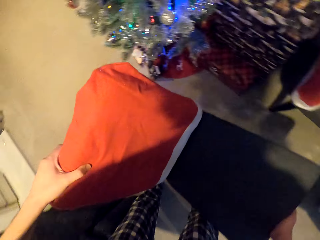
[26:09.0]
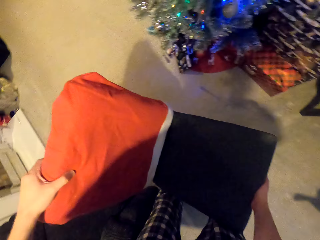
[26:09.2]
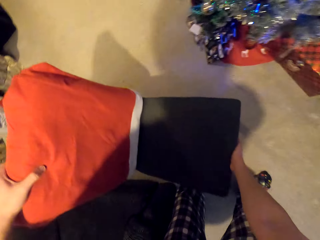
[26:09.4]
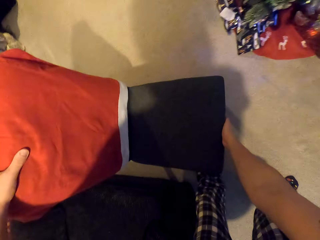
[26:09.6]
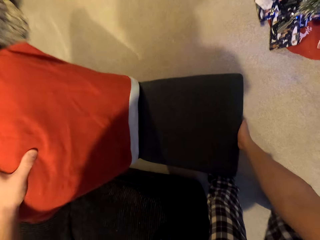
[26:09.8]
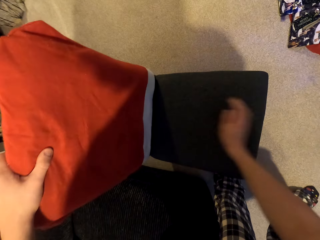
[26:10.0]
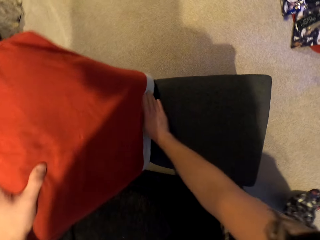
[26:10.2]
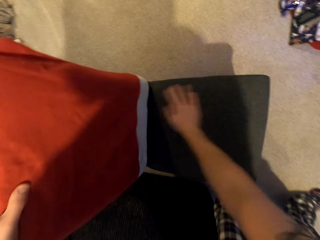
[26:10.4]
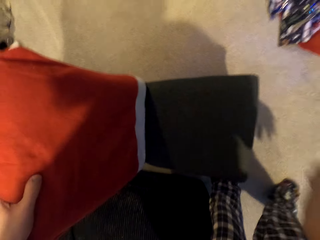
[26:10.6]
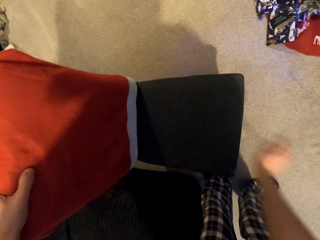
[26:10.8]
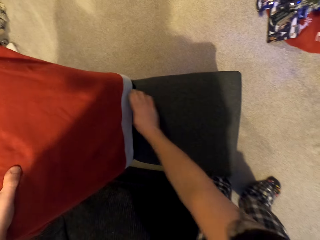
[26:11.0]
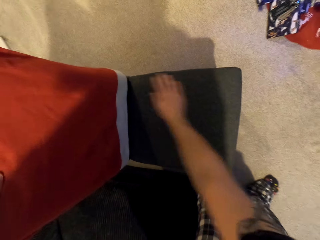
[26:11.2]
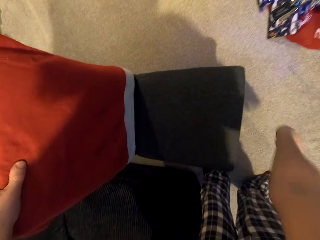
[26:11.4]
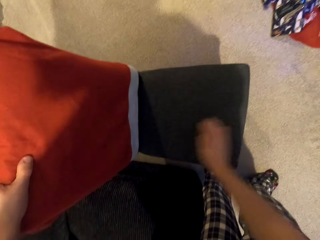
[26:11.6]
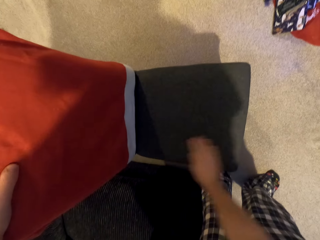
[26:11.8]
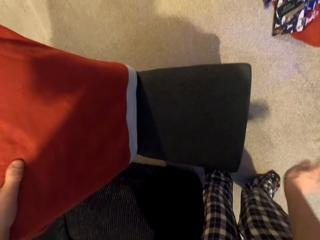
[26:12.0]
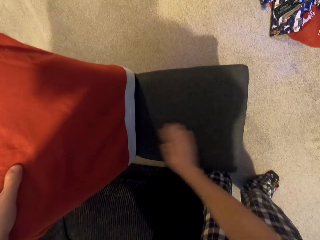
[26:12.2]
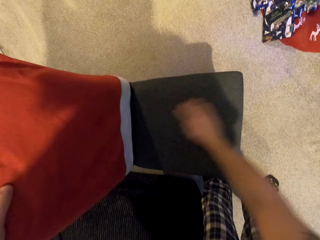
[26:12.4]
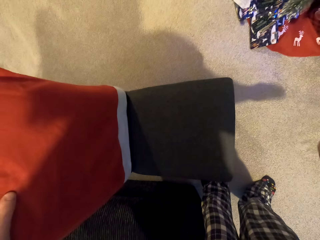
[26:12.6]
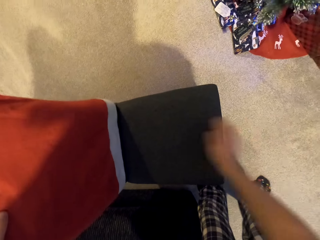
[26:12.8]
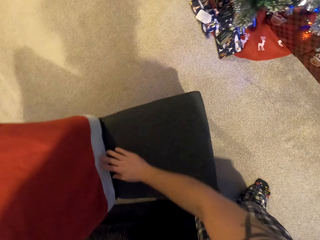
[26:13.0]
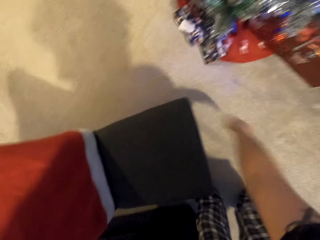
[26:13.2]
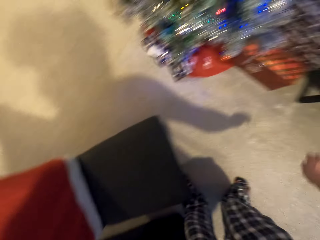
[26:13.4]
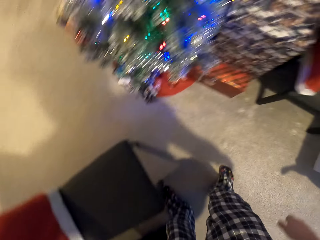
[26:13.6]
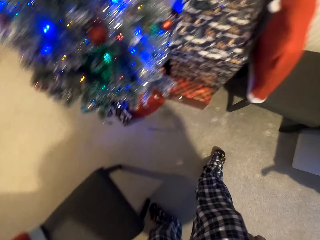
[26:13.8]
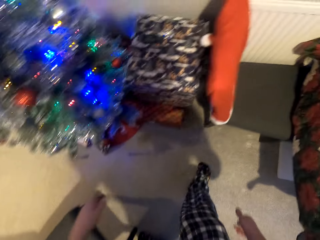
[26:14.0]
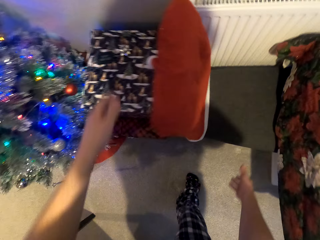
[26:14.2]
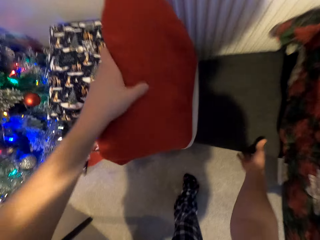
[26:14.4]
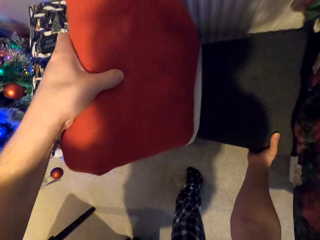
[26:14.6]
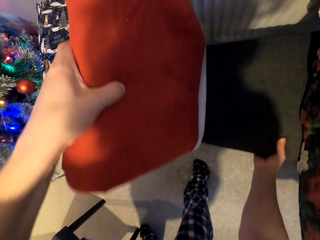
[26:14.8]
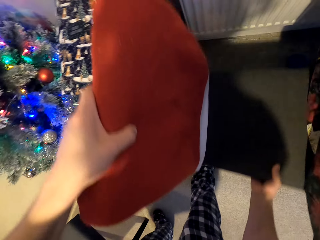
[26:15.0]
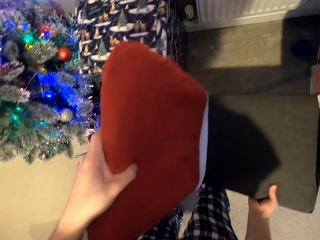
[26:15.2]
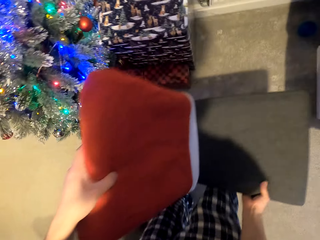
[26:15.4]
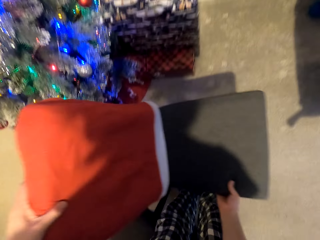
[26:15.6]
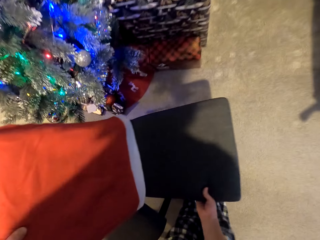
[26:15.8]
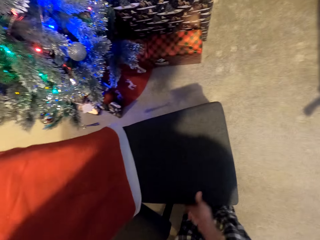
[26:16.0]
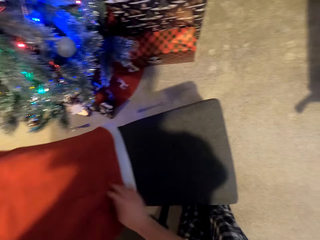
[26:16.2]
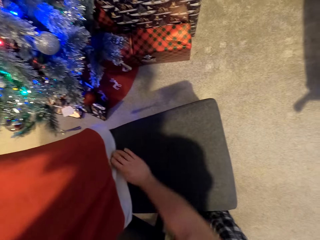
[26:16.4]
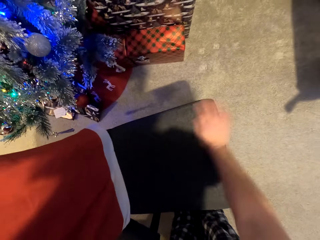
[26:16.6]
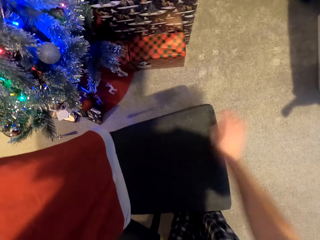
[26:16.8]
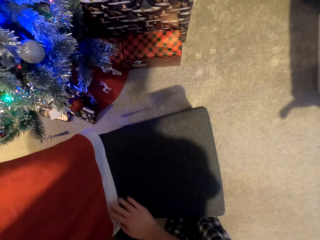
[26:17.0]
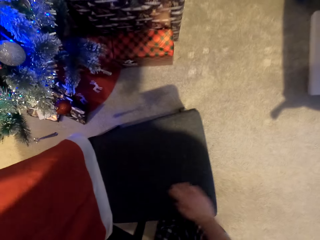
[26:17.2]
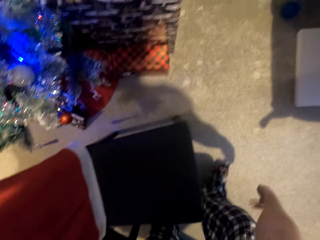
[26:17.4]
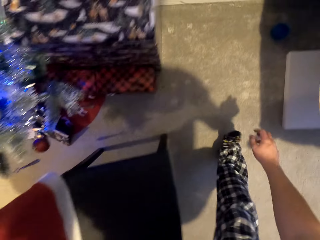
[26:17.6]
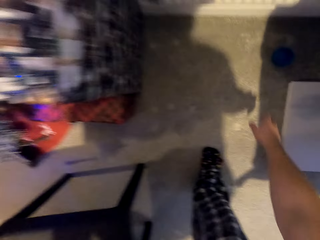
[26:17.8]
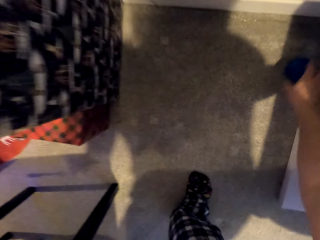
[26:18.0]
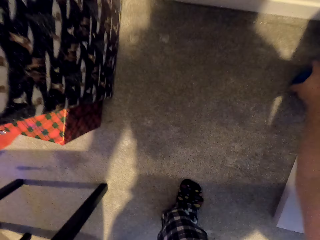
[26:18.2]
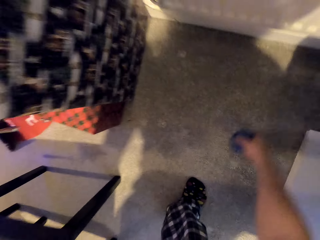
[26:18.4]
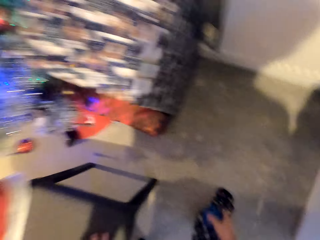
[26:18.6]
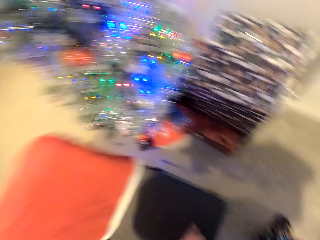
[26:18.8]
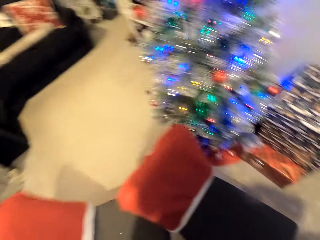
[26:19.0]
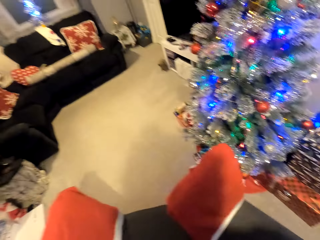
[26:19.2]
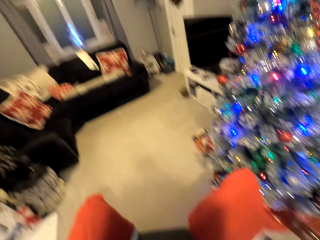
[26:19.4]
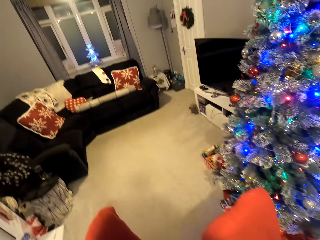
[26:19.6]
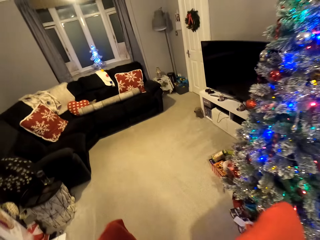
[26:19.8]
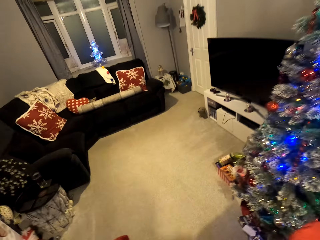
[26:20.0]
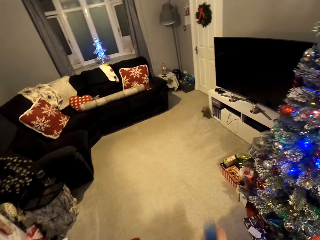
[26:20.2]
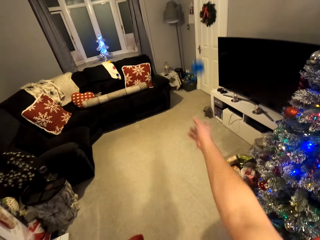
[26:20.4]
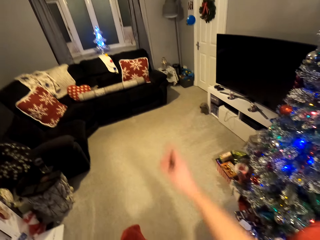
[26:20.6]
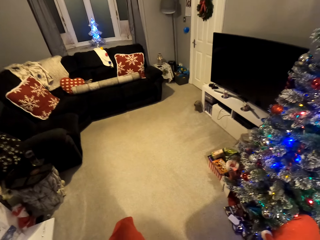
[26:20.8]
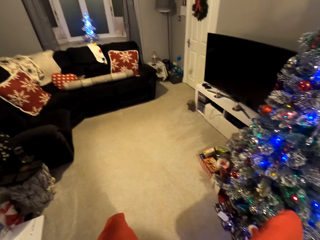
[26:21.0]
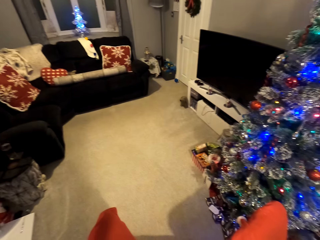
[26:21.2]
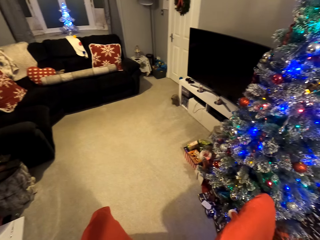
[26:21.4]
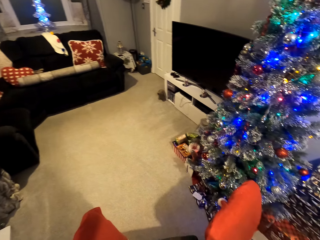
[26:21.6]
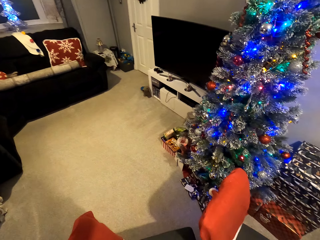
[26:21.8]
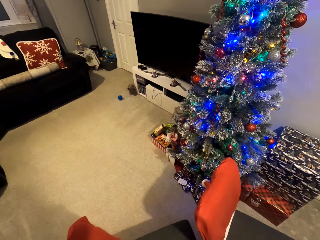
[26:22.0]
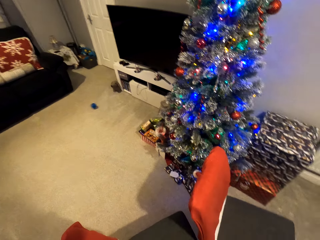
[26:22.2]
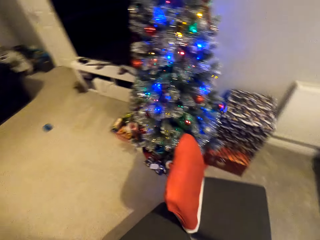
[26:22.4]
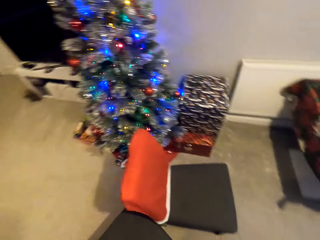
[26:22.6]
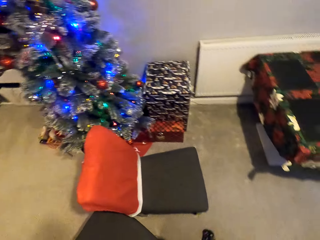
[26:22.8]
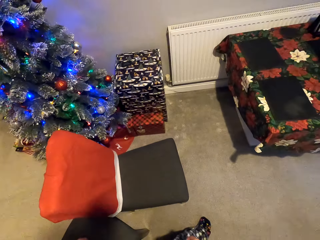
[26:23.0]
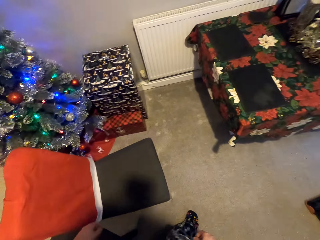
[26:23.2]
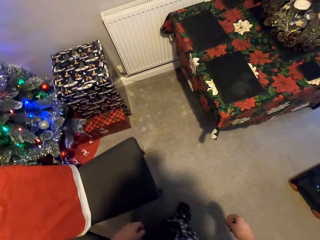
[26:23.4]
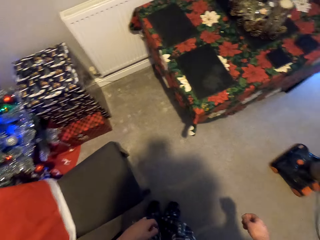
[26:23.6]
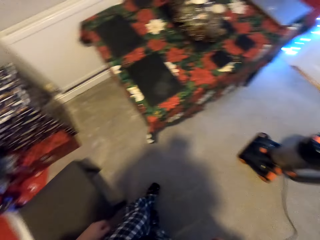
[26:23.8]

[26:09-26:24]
The camera wearer moves a chair. He carries the chair. He puts the chair aside. He wipes the chair with his hand. He holds the chair. He moves the chair. He carries the chair. He puts the chair aside. He wipes the chair with his hand. He picks up a ball. He throws the ball at the corner.

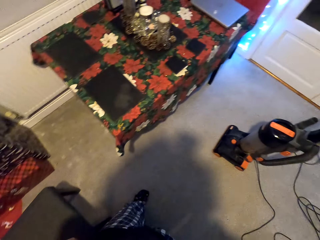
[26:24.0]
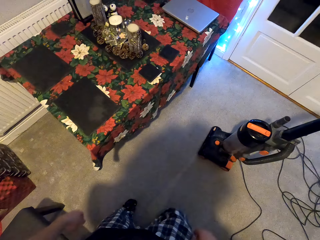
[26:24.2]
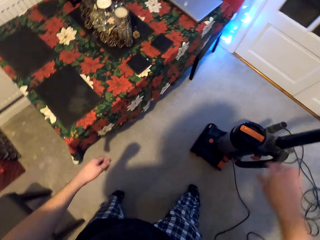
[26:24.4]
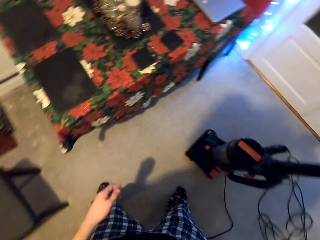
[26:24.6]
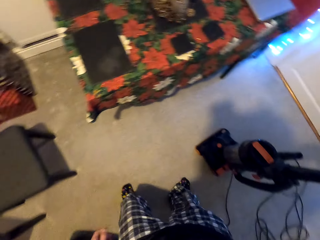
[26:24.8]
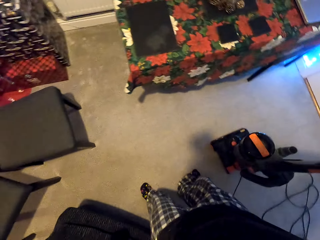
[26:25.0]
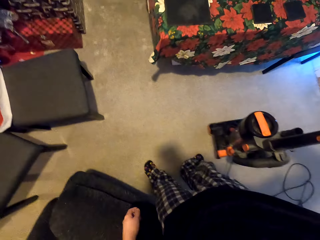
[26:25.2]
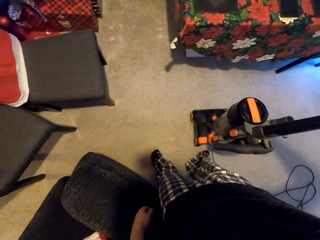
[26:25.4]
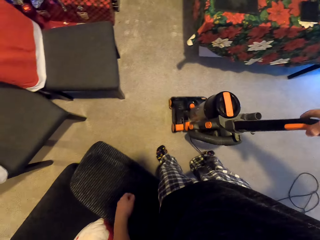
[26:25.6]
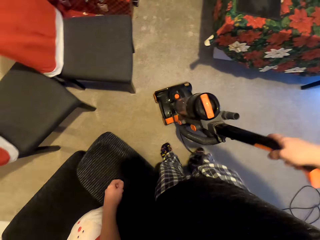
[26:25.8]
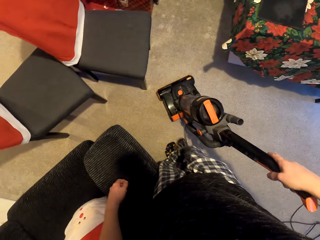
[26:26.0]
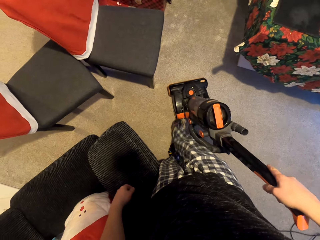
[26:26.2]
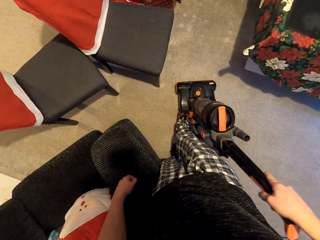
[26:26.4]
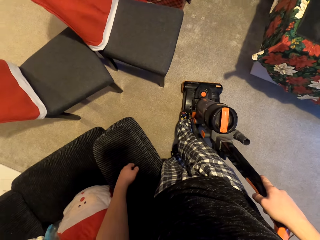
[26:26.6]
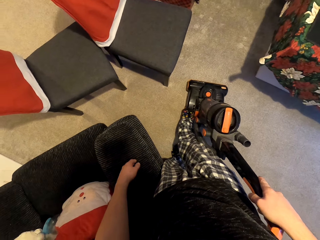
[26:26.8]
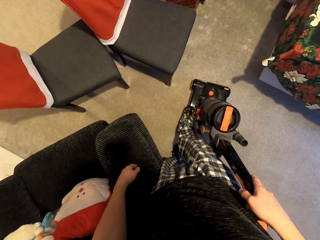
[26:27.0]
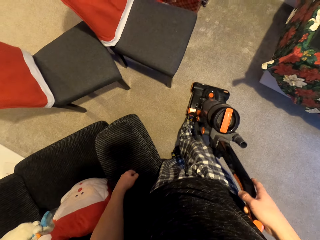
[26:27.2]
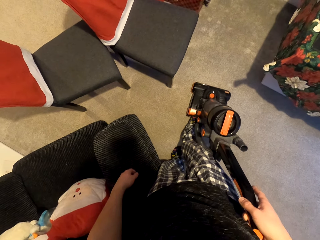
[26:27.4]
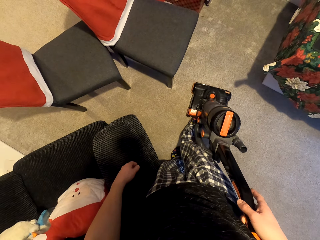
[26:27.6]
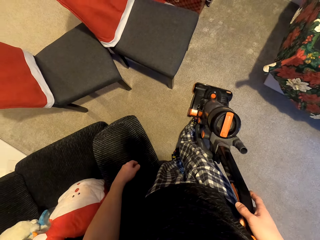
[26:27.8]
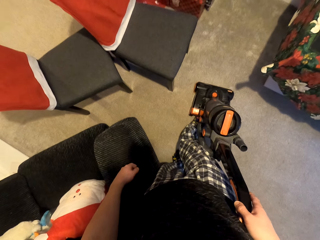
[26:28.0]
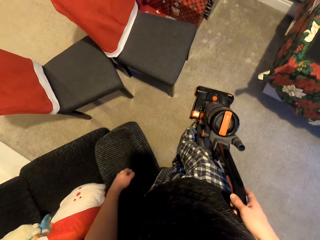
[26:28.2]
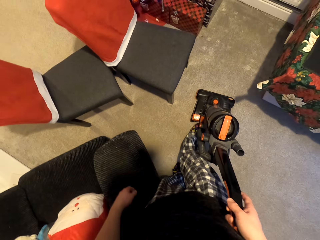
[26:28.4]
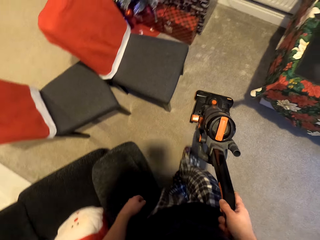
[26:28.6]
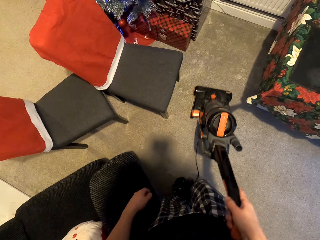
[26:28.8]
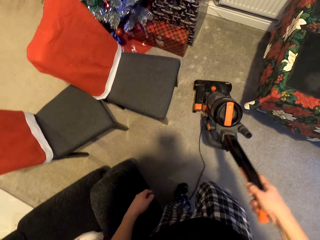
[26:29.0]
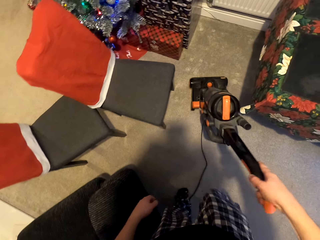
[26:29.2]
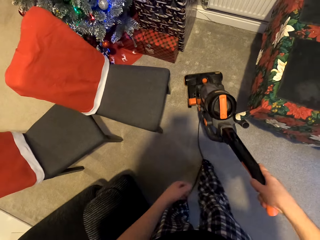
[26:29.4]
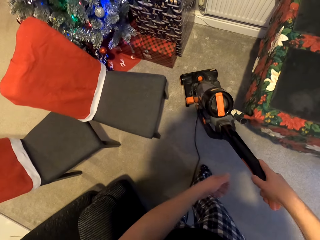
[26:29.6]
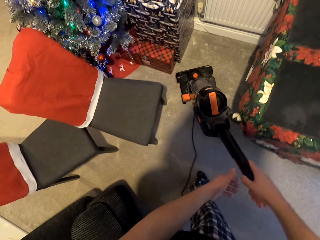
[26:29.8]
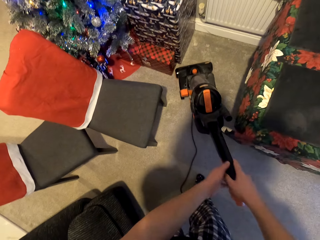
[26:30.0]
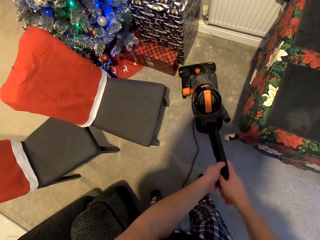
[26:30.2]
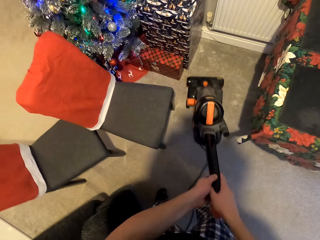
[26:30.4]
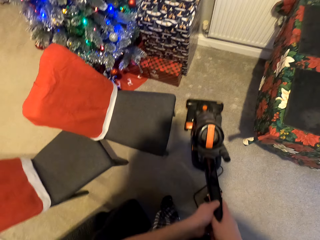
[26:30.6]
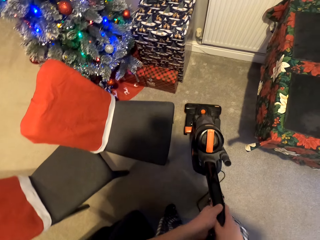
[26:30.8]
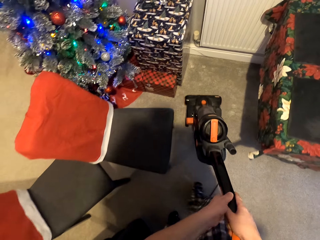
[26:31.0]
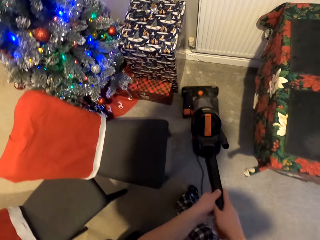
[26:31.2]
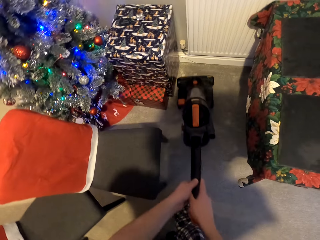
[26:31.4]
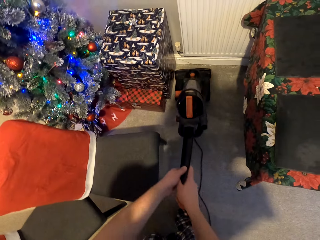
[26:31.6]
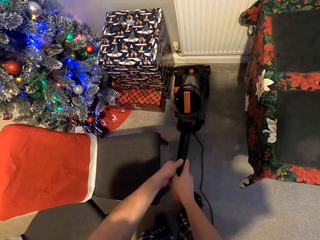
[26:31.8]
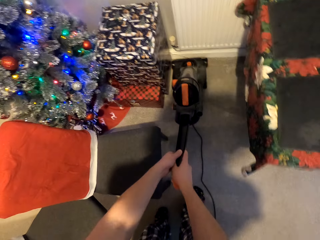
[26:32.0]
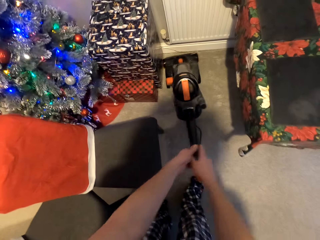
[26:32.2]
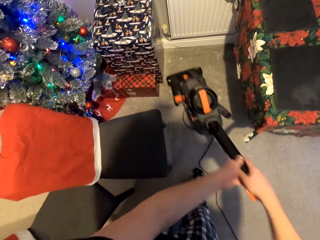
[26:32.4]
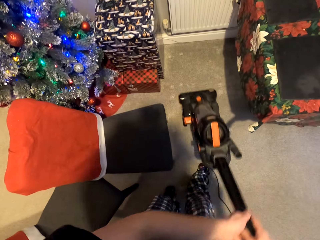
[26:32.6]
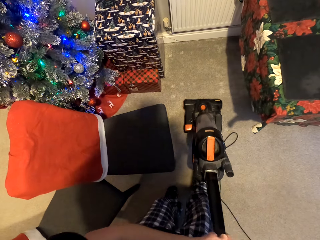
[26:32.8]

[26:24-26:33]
The camera wearer carries the vacuum cleaner. They move the vacuum cleaner machine. They step on the vacuum cleaner. They move the vacuum cleaner upwards. They clean the carpet using the vacuum cleaner machine. They hold the vacuum cleaner with both hands. They pull the vacuum cleaner downwards. They move the vacuum cleaner upwards.
